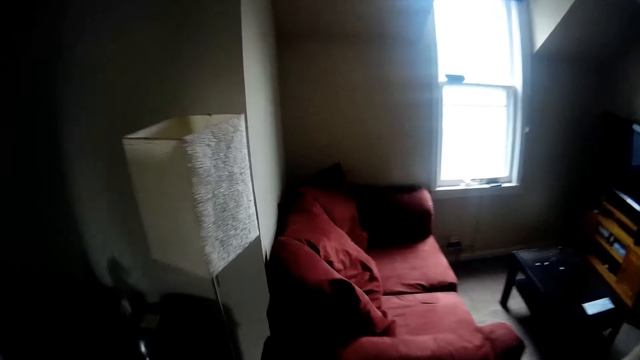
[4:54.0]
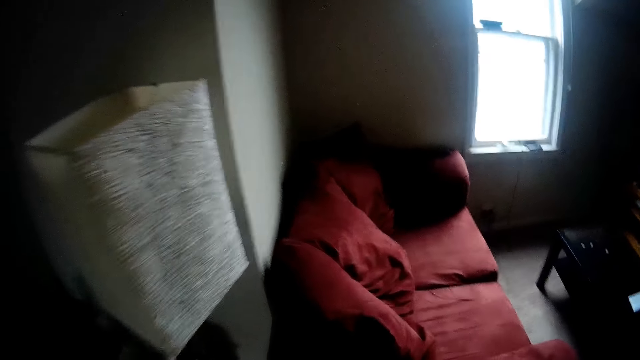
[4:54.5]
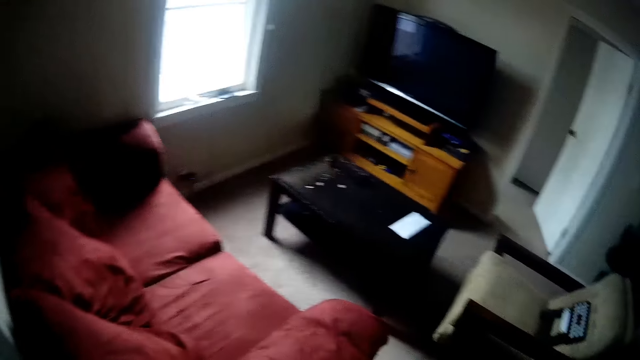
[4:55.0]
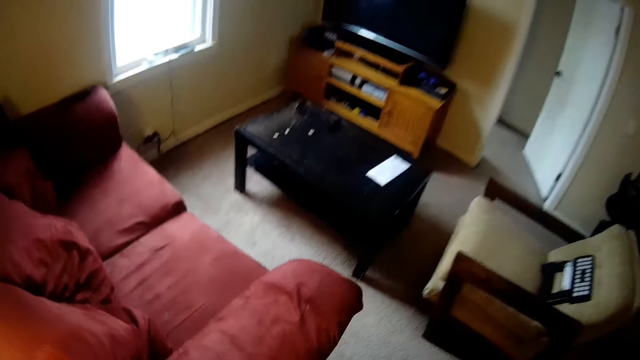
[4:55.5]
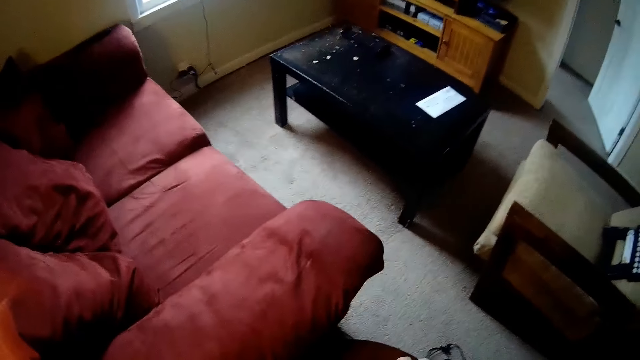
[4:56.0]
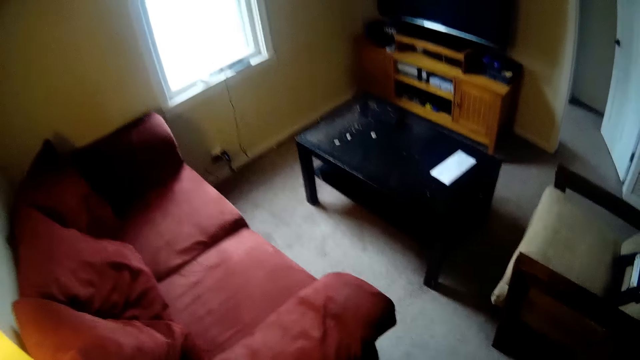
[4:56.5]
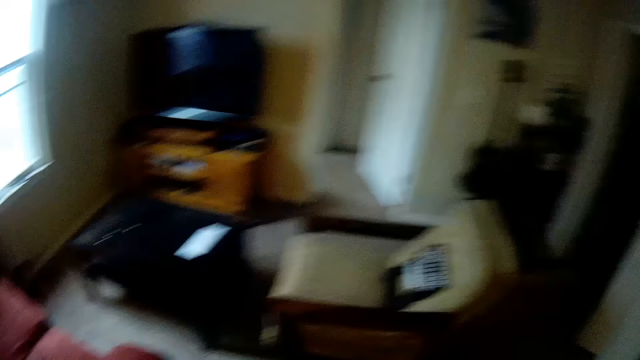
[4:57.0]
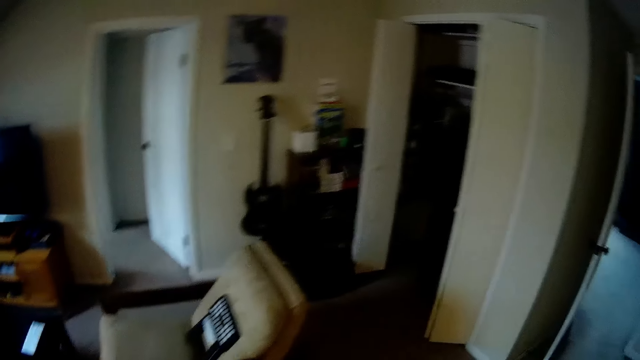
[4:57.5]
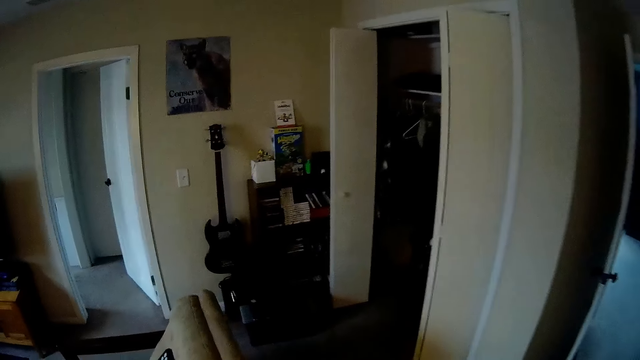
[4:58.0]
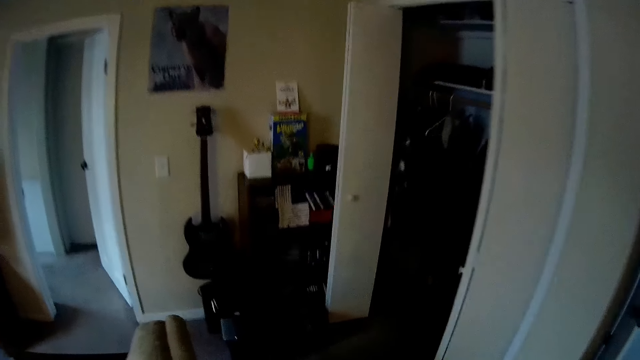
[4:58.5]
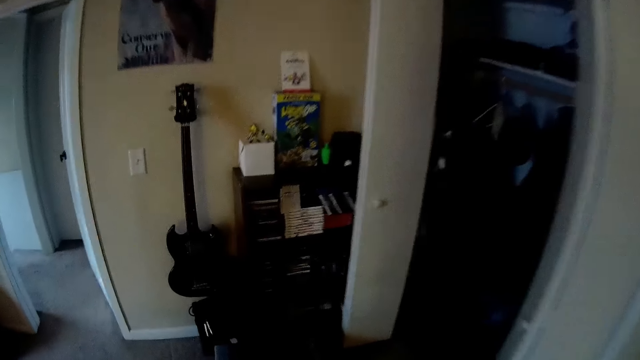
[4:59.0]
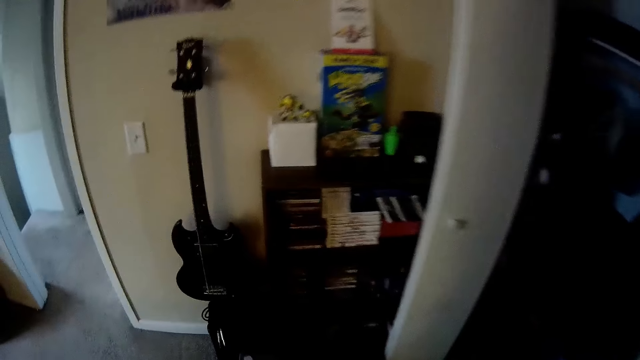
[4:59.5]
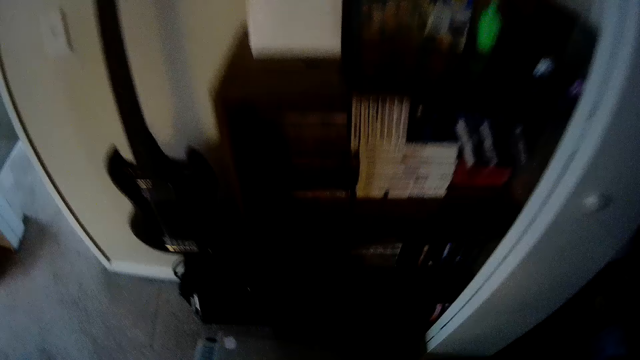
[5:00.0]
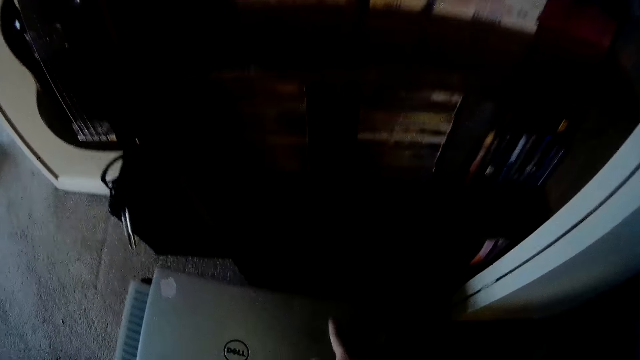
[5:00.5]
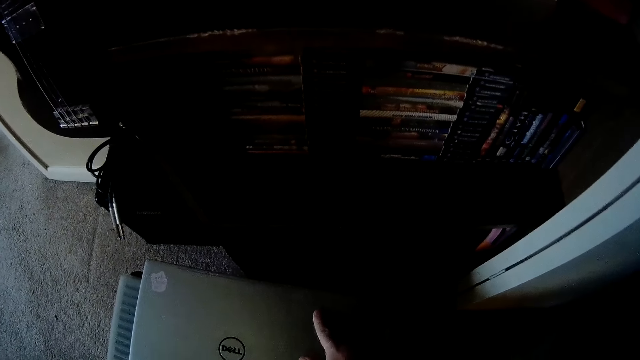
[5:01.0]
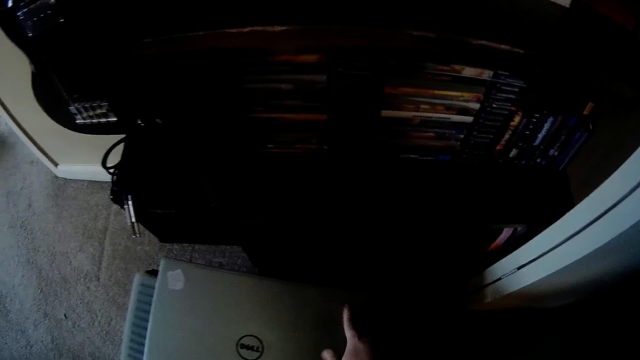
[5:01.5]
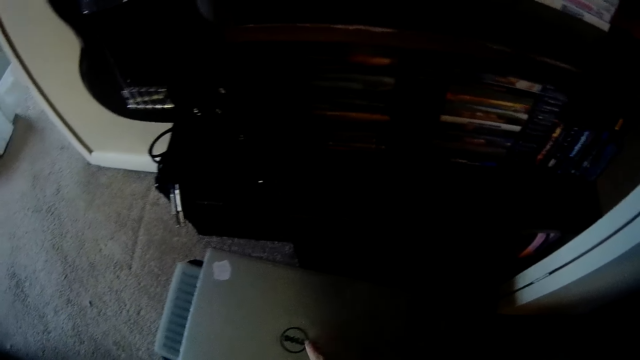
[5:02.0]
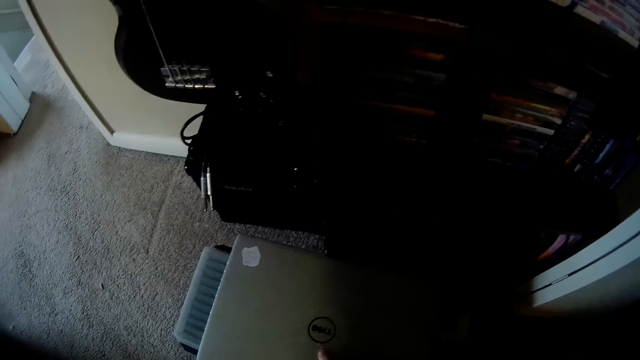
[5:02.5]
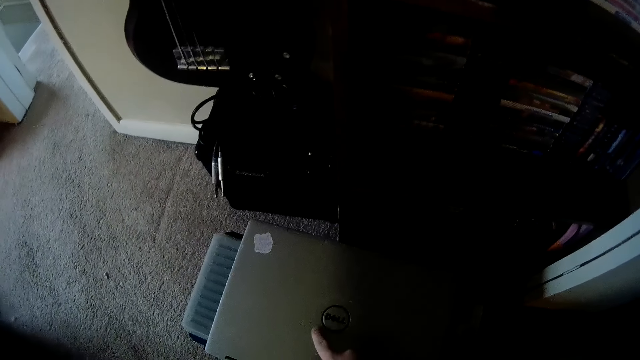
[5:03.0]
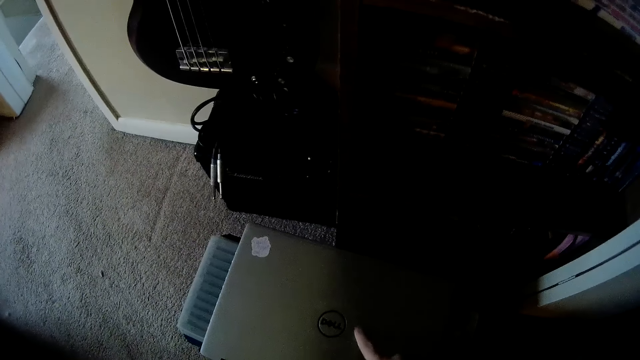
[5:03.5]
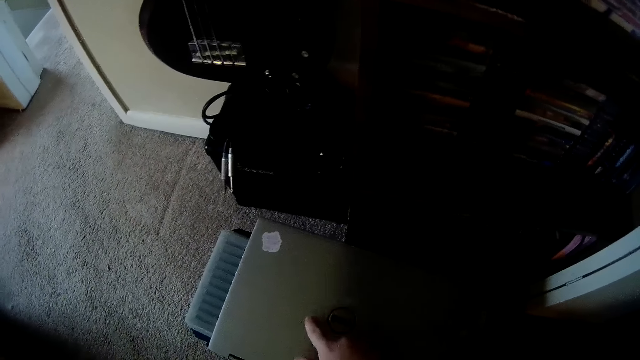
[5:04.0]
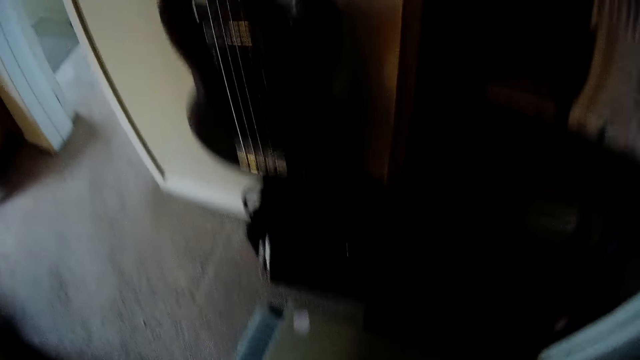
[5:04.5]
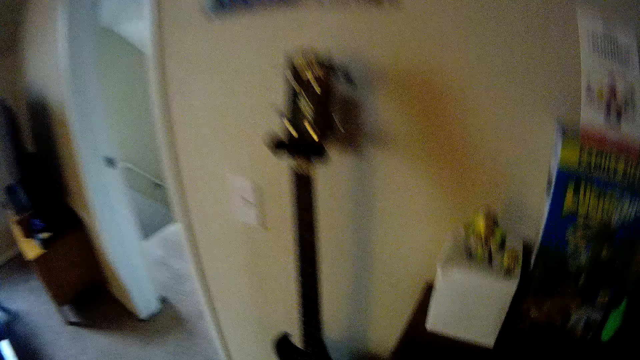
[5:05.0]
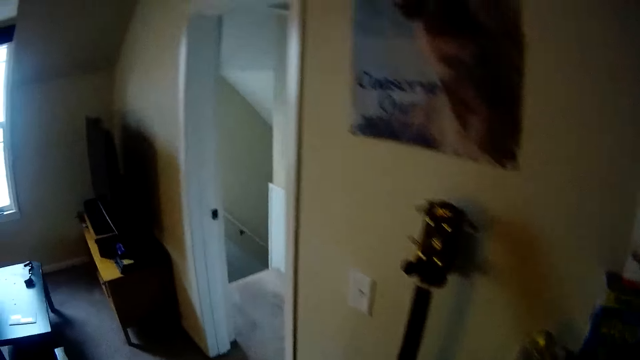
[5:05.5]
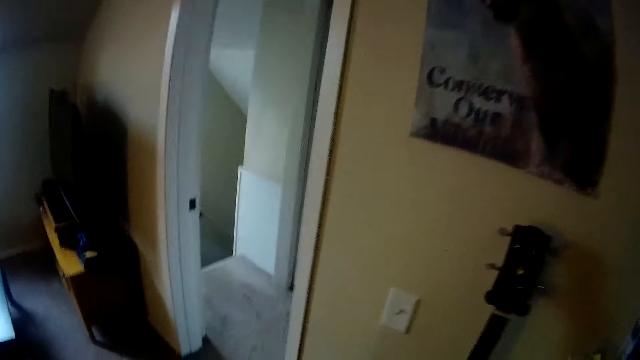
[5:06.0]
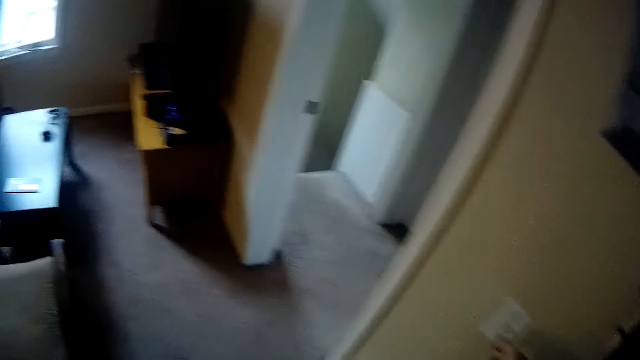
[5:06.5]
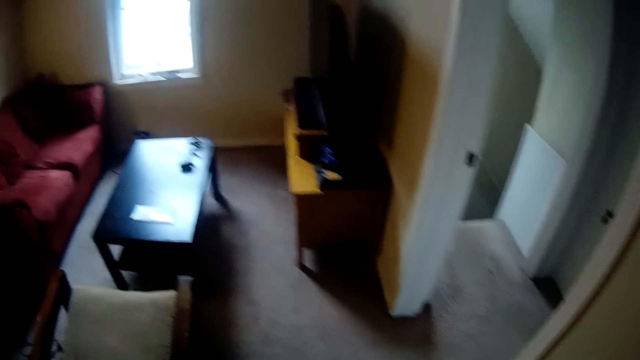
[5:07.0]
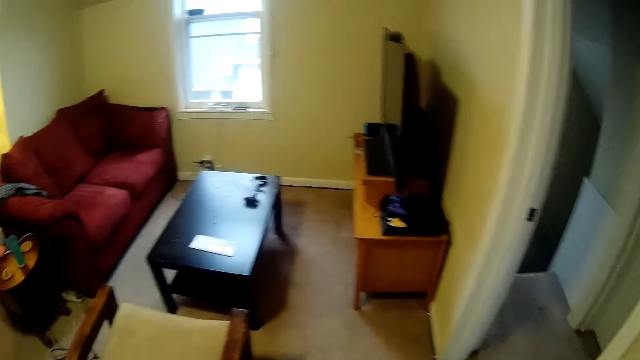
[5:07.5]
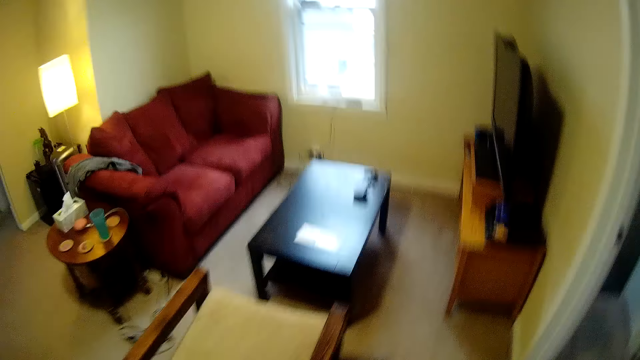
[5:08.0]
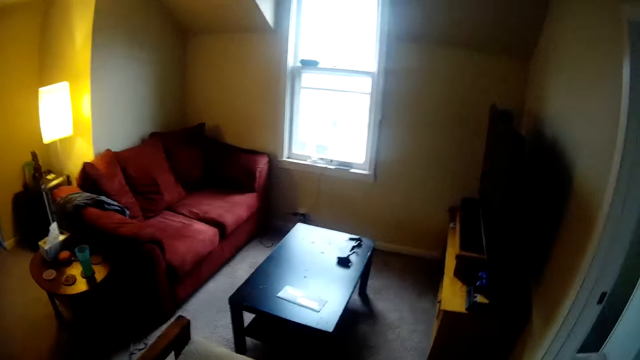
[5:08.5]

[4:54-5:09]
The camera wearer turns on the light. They put a cloth on the chair. They walk in the room. They touch the Dell laptop. They walk around the room. They look around the room.
